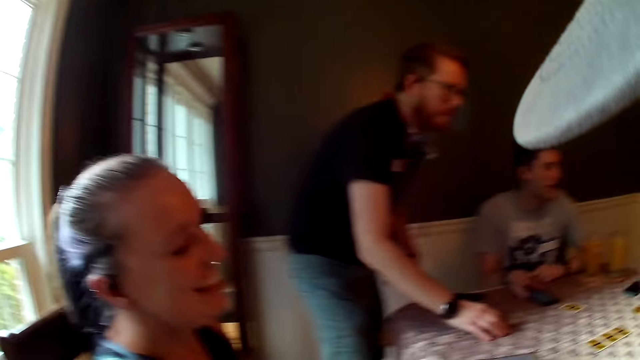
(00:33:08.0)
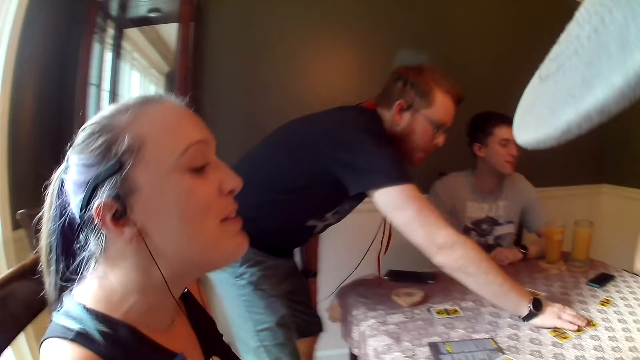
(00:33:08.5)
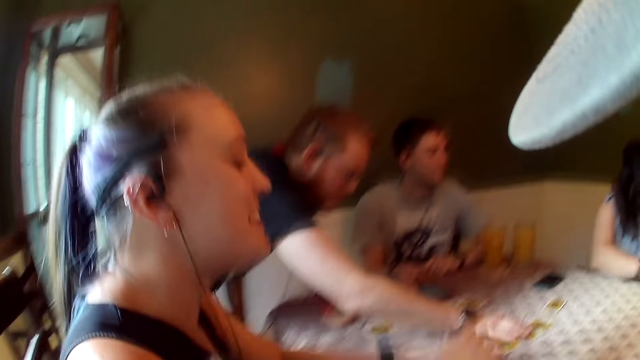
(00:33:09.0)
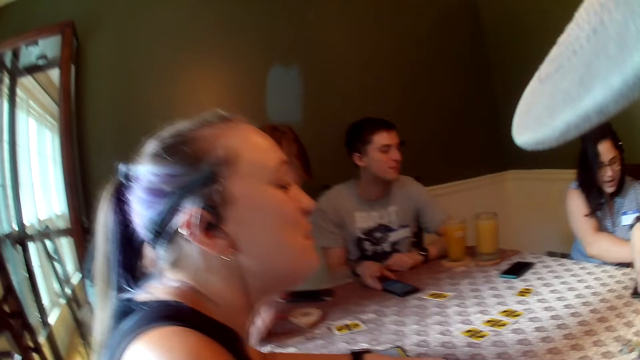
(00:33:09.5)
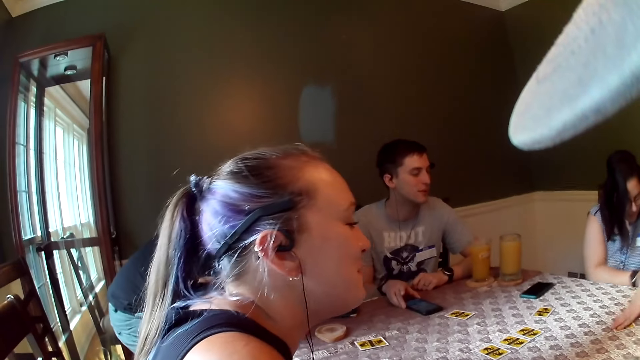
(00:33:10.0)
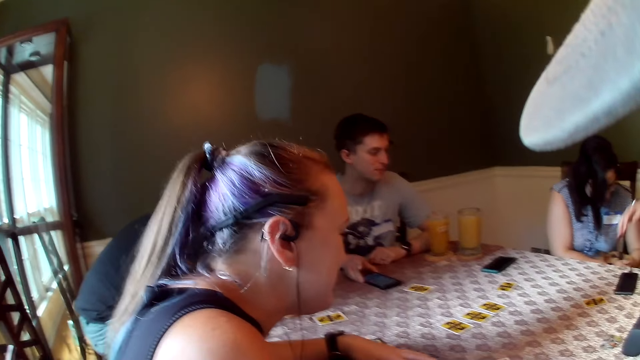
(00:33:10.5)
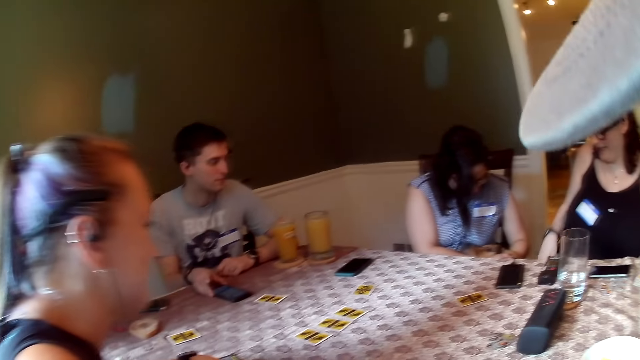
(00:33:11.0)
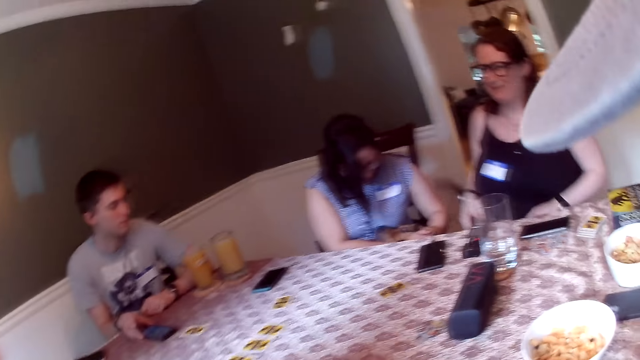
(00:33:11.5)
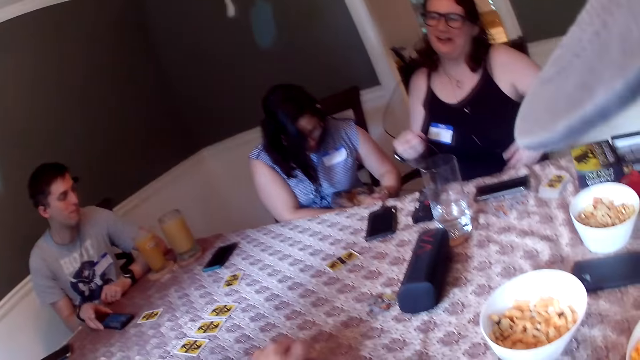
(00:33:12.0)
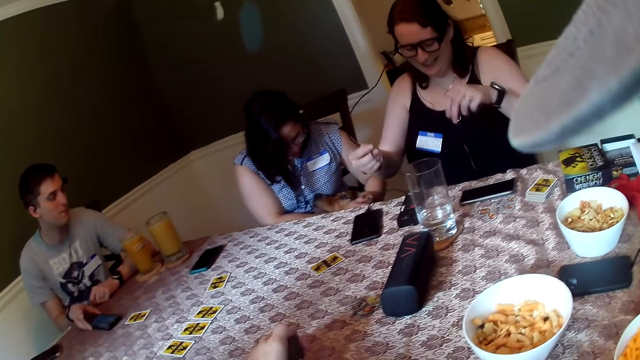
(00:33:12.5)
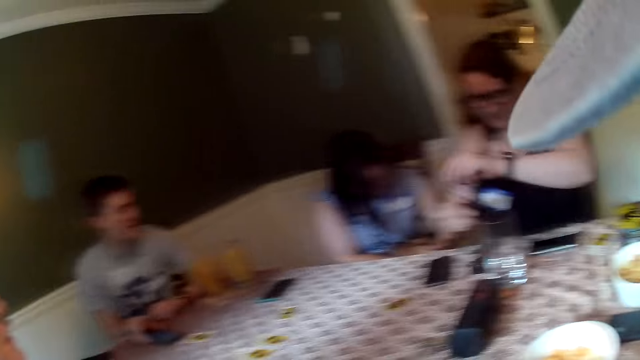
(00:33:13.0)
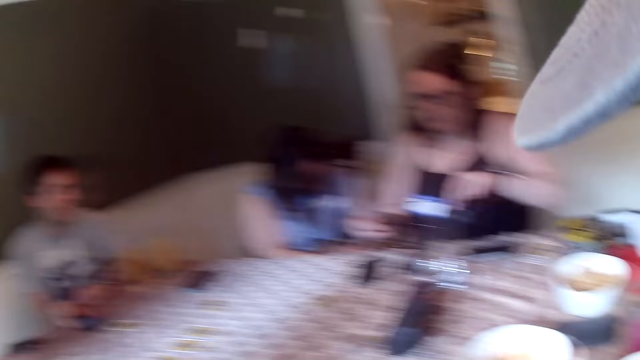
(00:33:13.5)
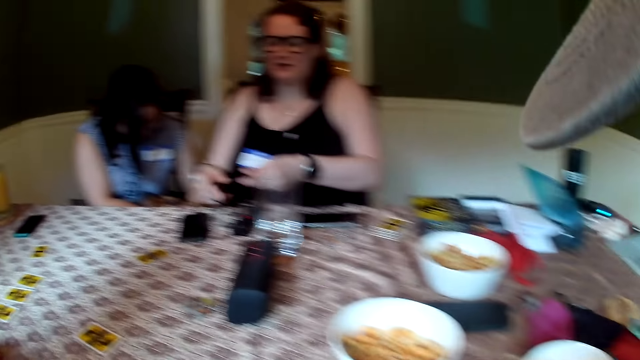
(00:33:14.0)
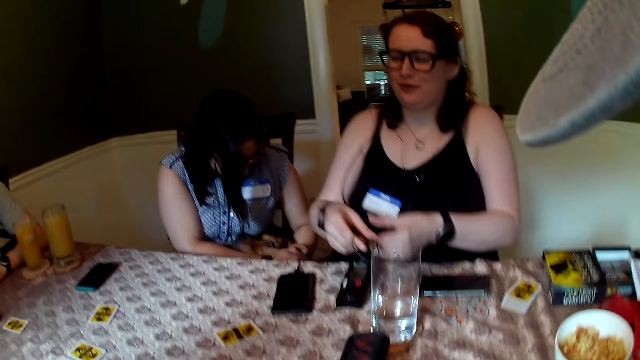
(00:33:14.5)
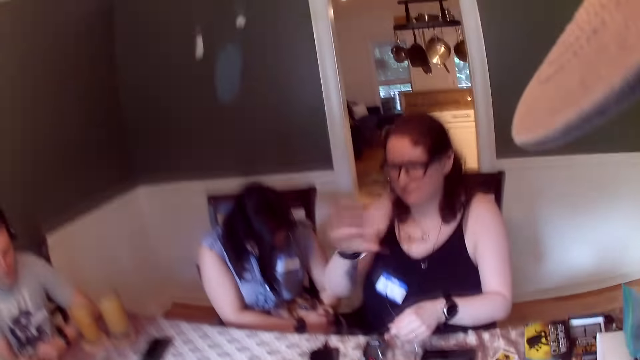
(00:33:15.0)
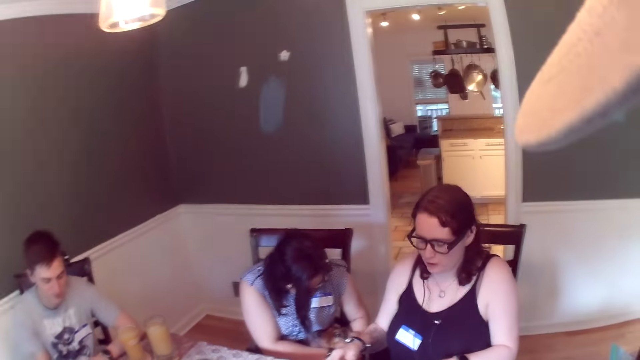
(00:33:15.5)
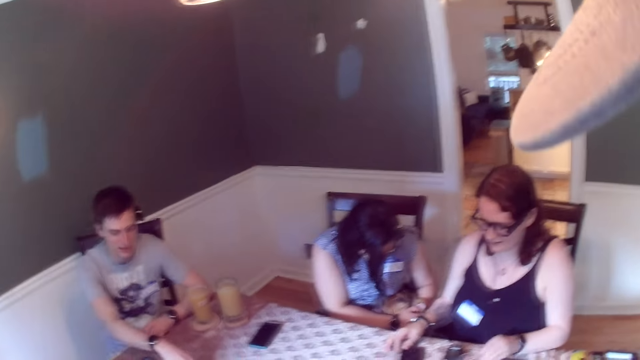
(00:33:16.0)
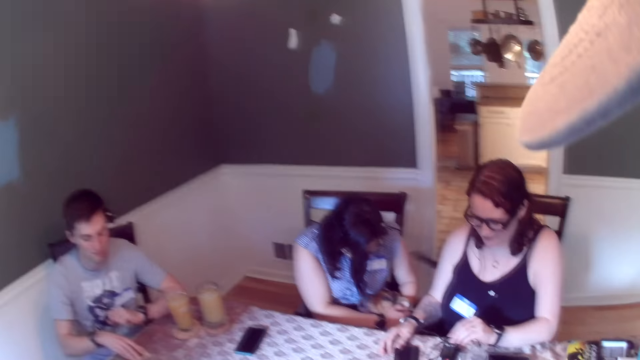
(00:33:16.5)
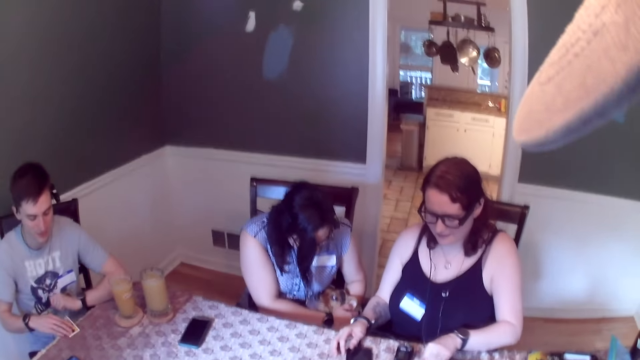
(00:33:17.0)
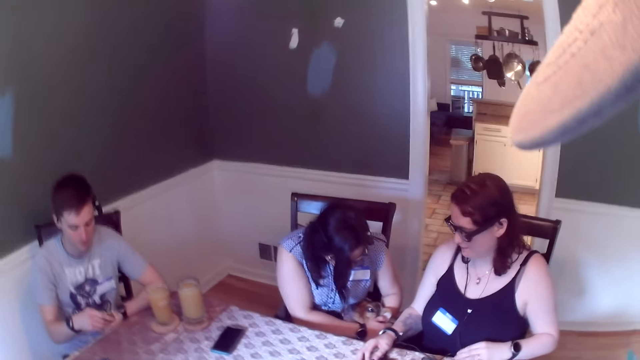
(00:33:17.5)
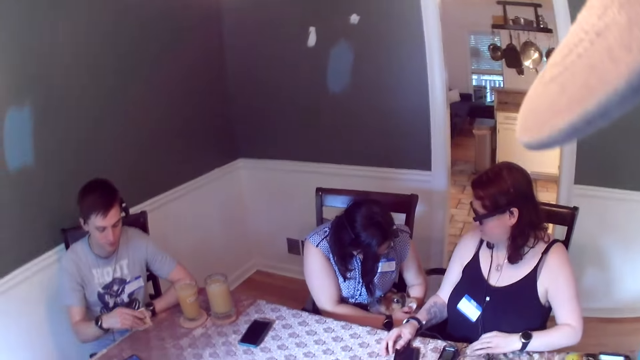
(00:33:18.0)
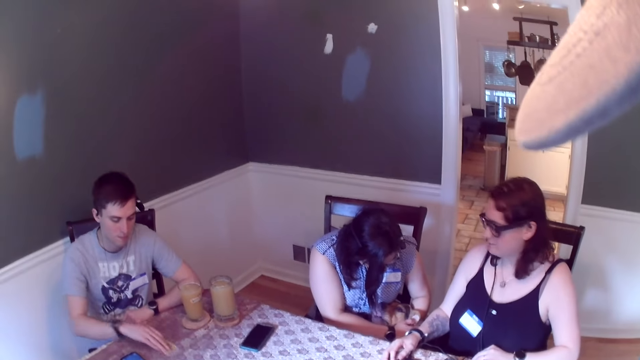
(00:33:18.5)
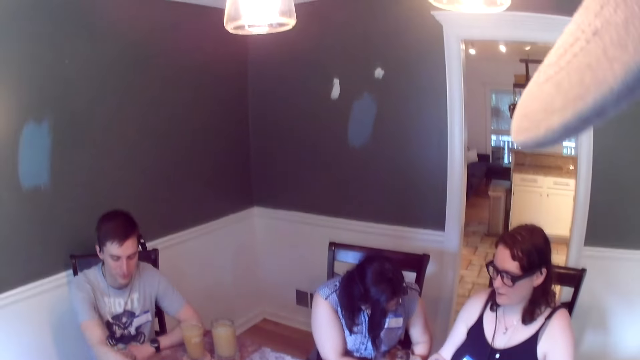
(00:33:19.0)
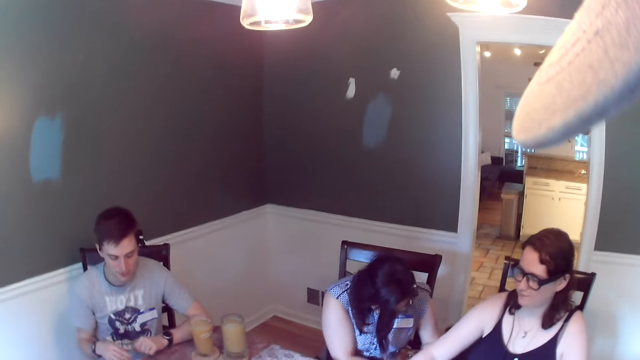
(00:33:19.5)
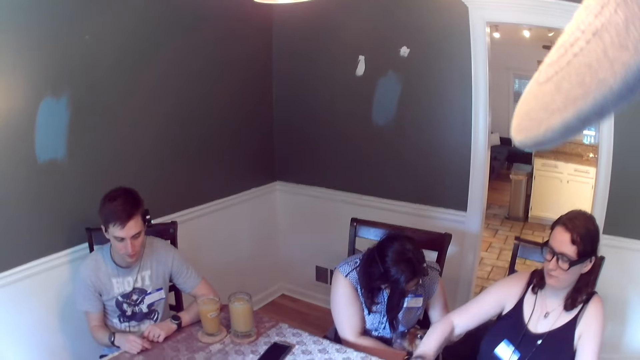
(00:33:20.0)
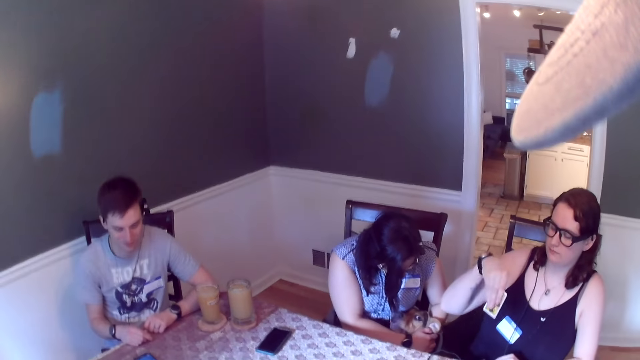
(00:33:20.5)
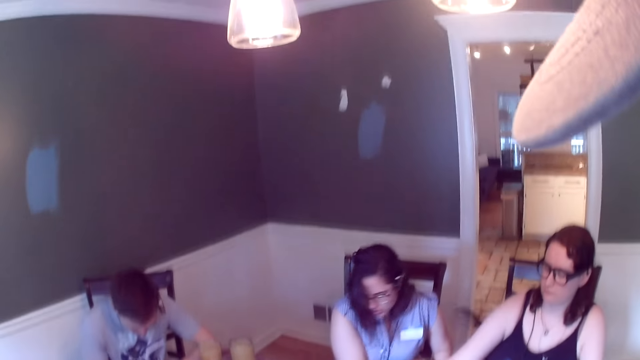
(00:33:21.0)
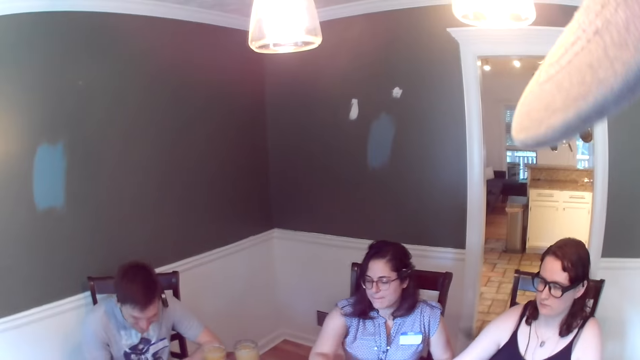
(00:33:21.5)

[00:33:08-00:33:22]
A woman drops a card on the dining table with her right hand. Another woman touches the dog with both hands. The camera wearer picks a card from the dining table with his left hand. The first woman holds her camera wire with both hands. The camera wearer touches the card. The first woman drops her right hand on the dining table. A man picks a card from the dining table with his right hand. The camera wearer talks to the group of people. The man drops the card on the dining table with his right hand. Another man talks to the group of people. The first man moves the card forward with his right hand. The camera wearer looks around. The first woman holds a card in her right hand and drops the card on the dining table with her right hand.

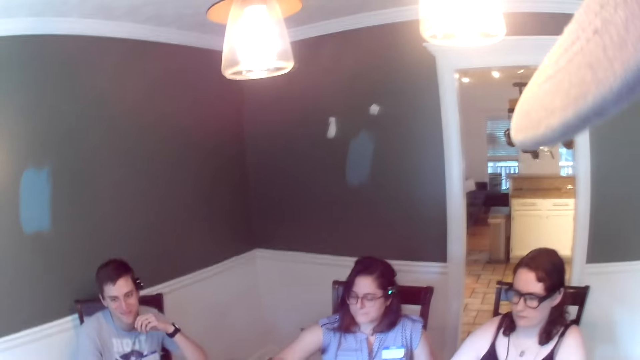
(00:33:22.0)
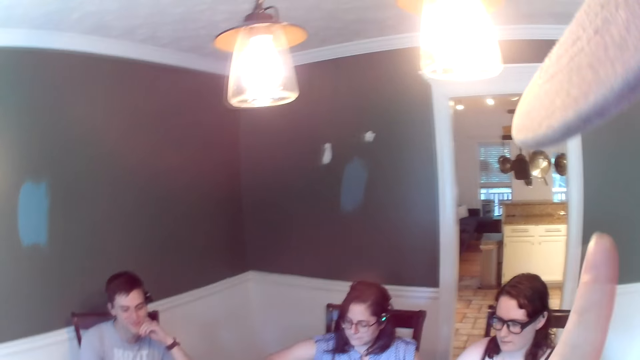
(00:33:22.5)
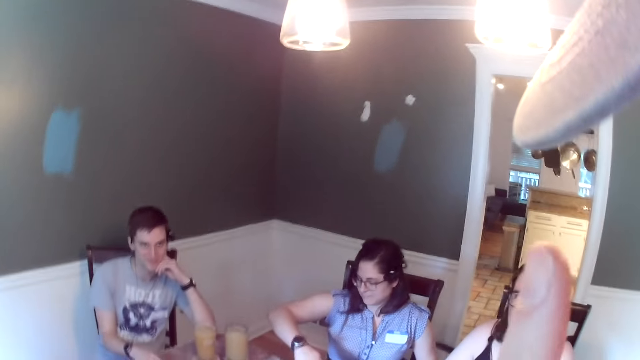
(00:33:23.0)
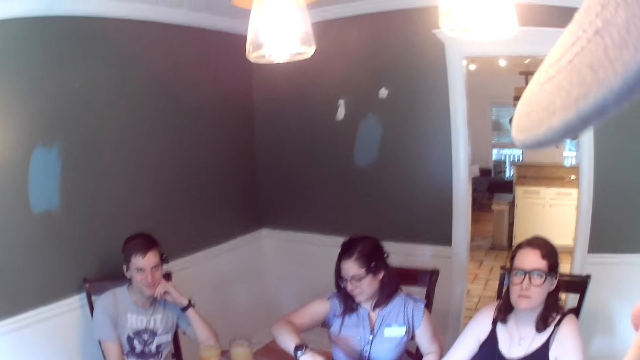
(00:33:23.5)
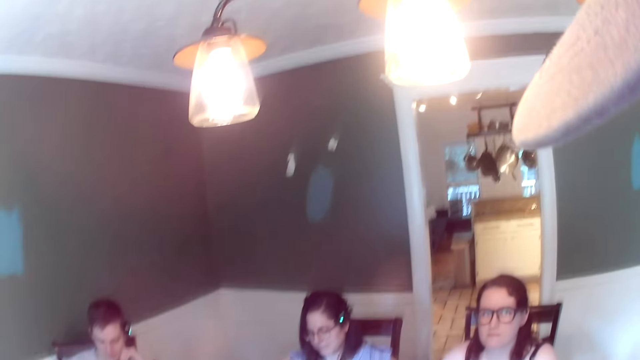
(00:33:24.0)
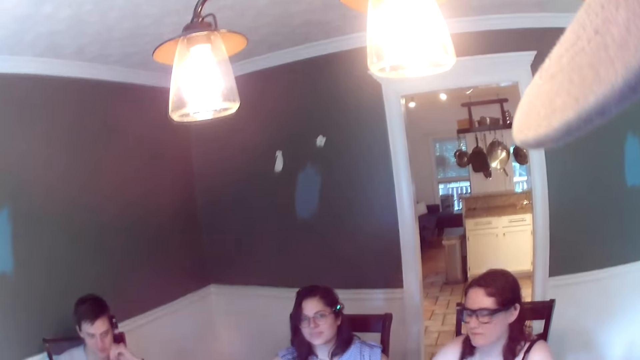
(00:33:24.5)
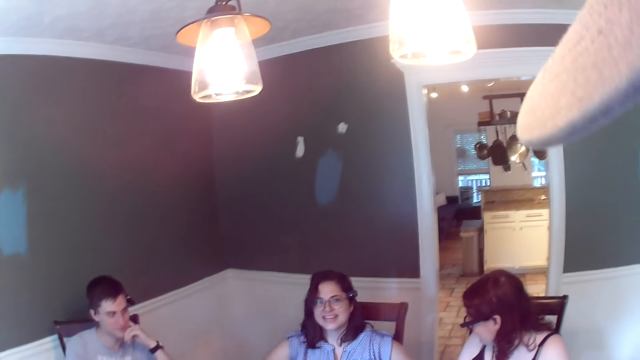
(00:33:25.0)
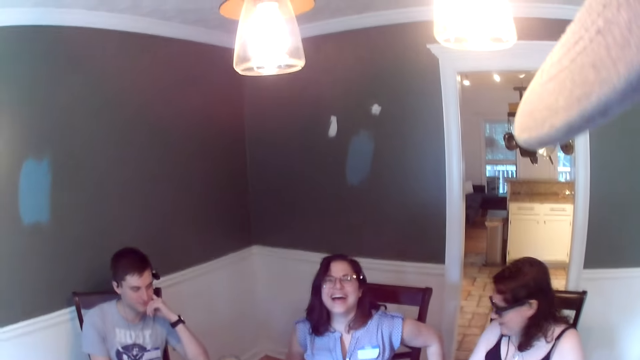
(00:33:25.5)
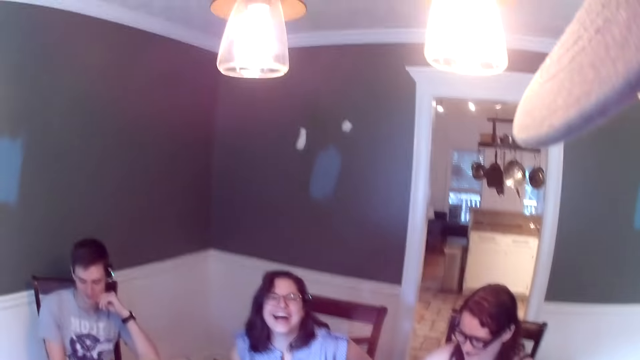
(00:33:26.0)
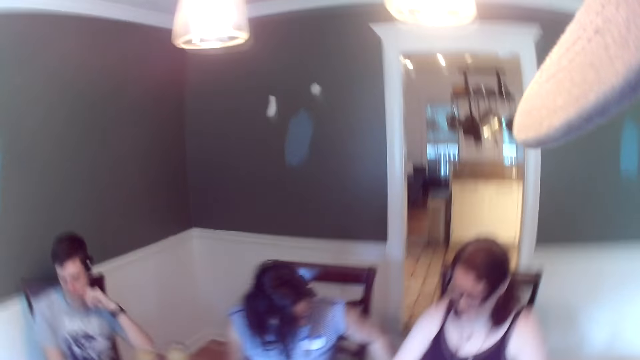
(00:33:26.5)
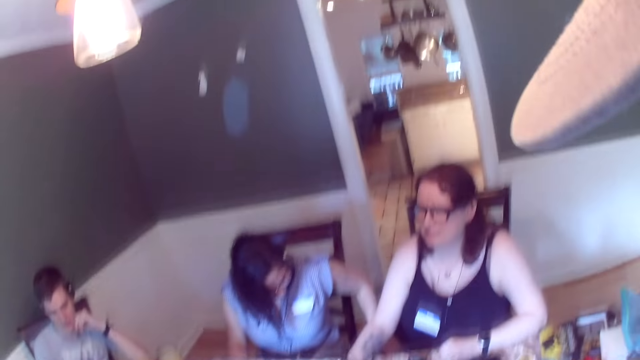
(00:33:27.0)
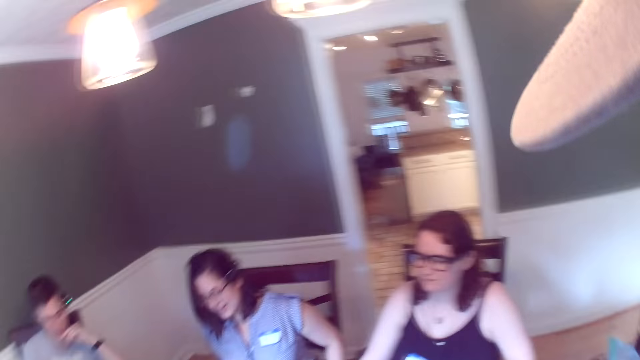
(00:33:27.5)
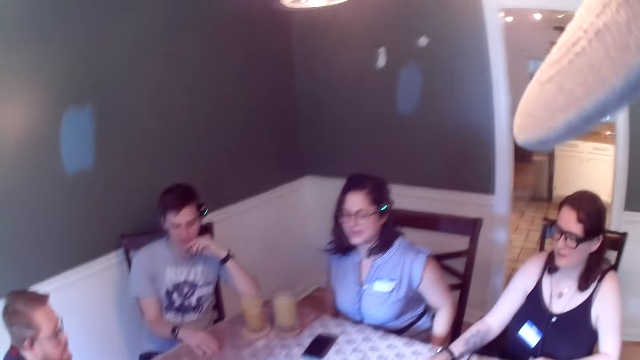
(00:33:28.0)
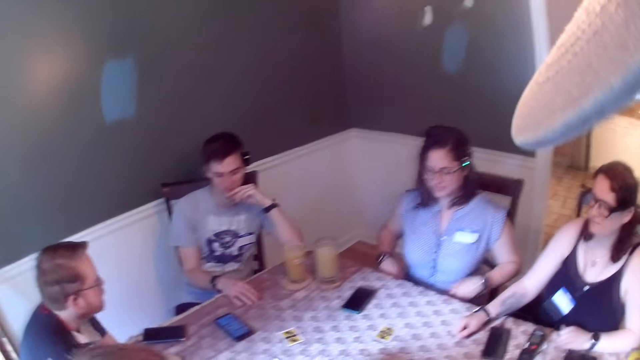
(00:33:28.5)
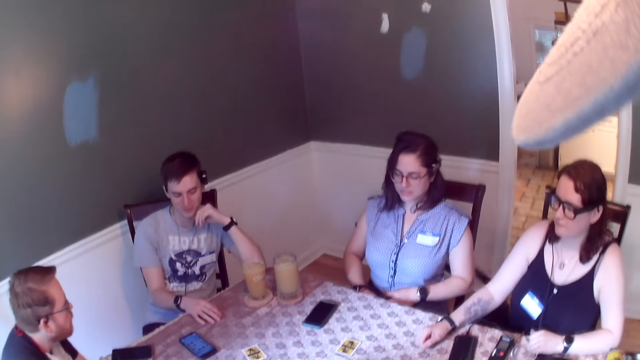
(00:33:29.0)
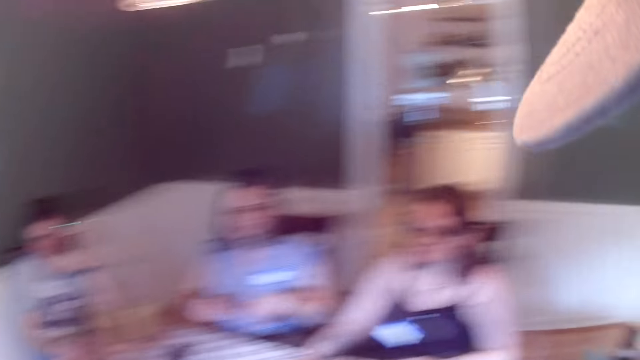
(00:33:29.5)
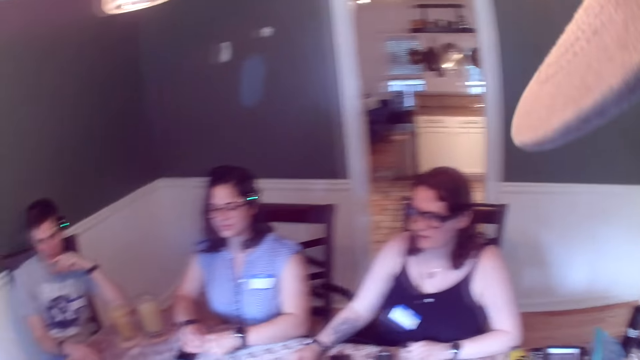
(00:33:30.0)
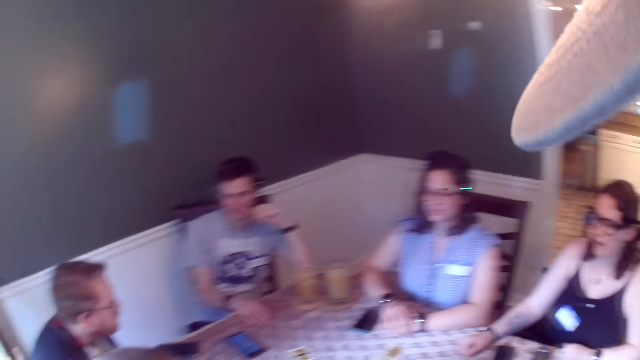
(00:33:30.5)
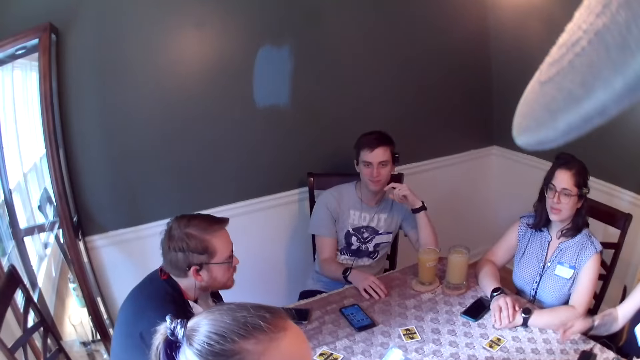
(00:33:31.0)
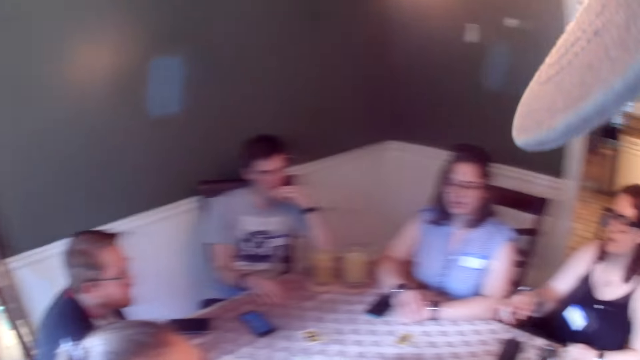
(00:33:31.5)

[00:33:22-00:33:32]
A man rests his chin on his left hand. A woman places both hands on the dining table. Another woman talks to the group of people.
